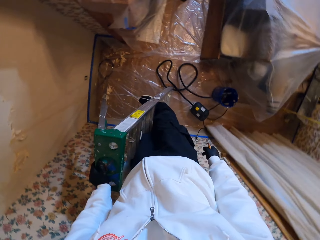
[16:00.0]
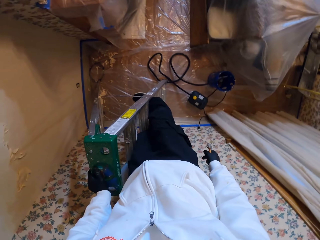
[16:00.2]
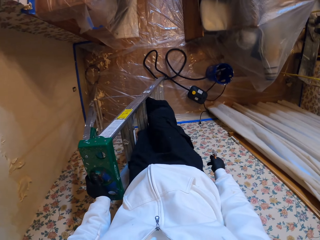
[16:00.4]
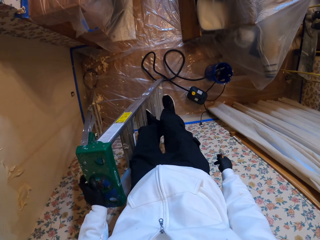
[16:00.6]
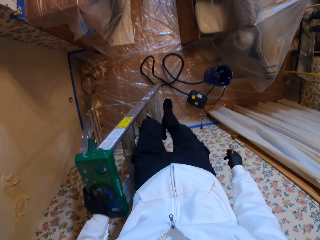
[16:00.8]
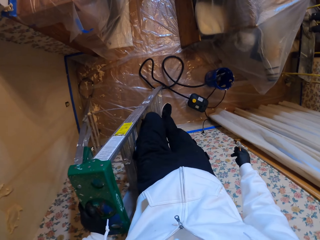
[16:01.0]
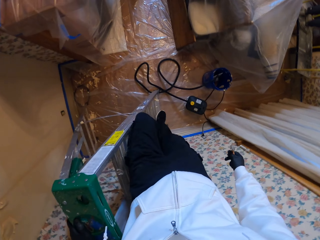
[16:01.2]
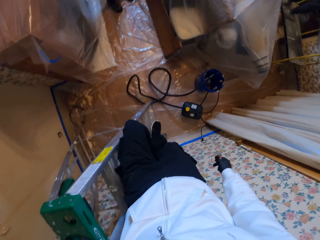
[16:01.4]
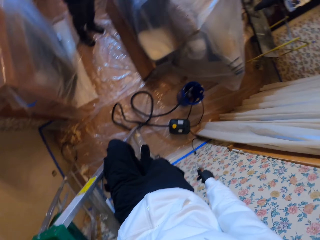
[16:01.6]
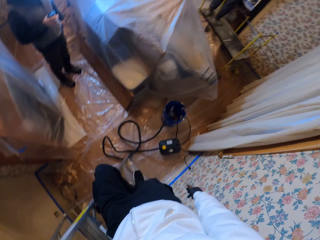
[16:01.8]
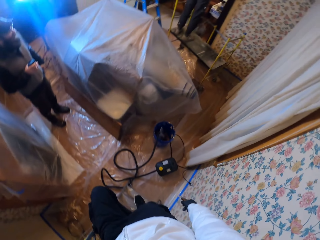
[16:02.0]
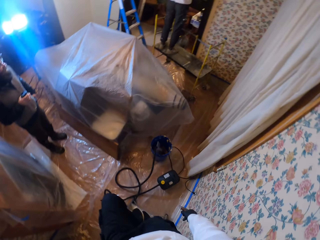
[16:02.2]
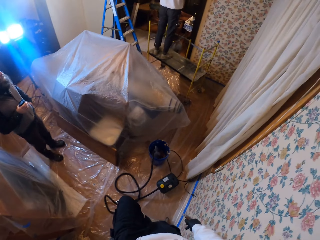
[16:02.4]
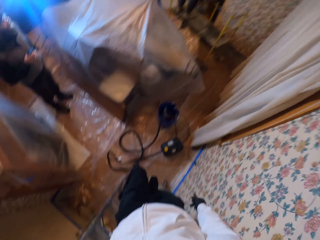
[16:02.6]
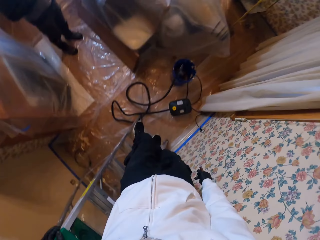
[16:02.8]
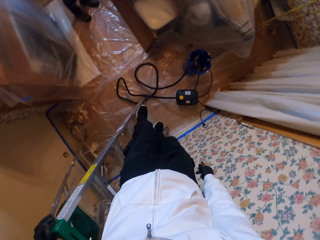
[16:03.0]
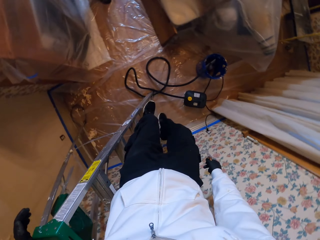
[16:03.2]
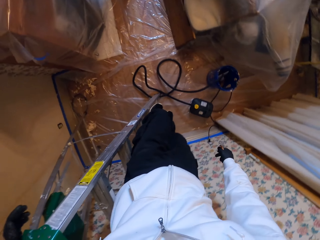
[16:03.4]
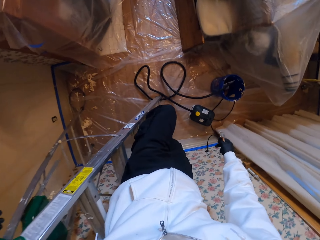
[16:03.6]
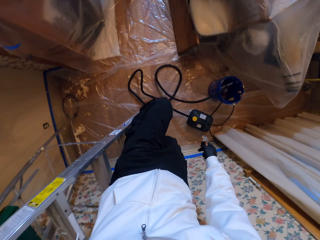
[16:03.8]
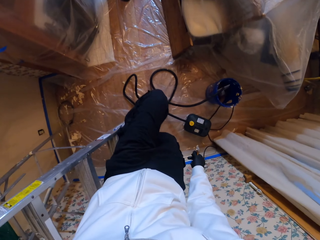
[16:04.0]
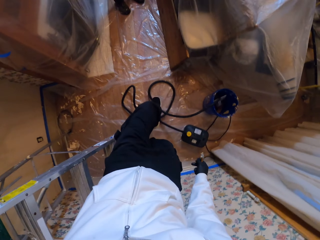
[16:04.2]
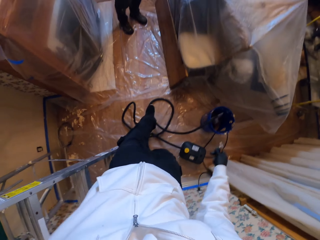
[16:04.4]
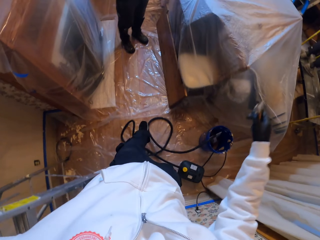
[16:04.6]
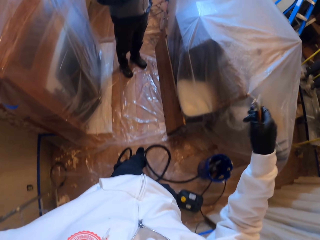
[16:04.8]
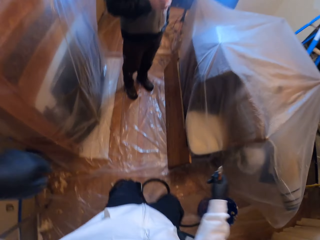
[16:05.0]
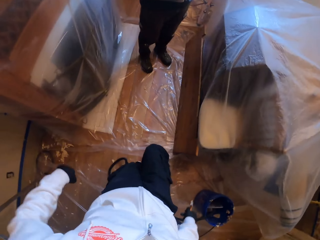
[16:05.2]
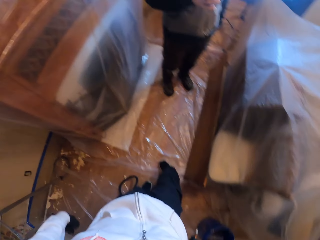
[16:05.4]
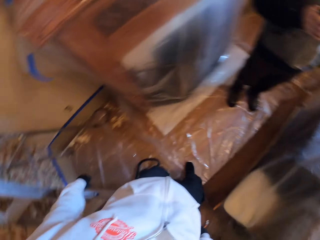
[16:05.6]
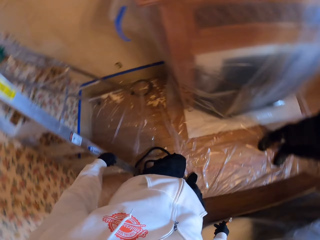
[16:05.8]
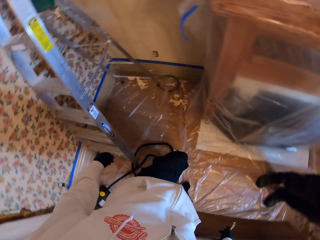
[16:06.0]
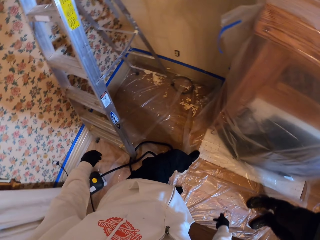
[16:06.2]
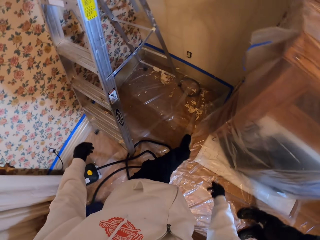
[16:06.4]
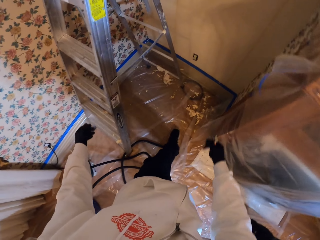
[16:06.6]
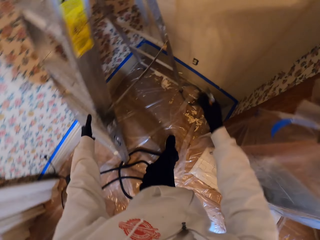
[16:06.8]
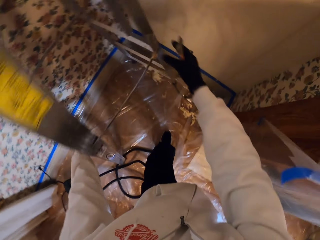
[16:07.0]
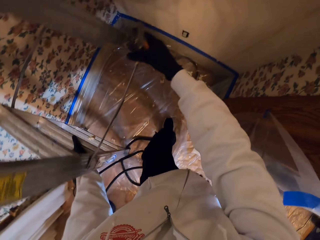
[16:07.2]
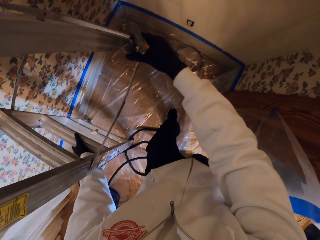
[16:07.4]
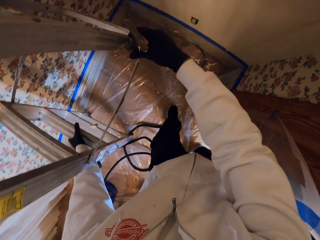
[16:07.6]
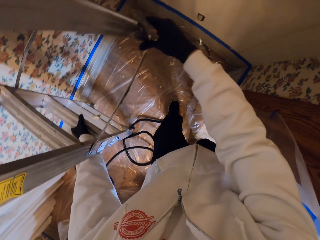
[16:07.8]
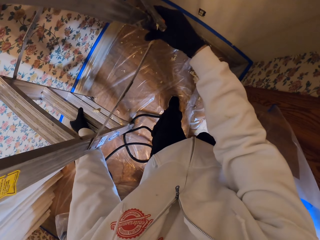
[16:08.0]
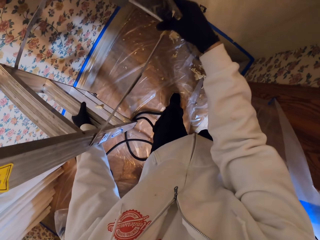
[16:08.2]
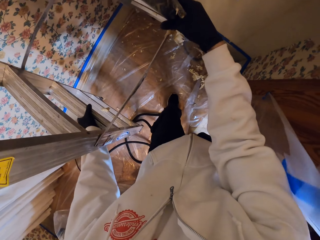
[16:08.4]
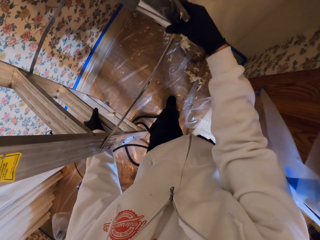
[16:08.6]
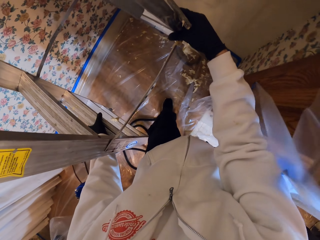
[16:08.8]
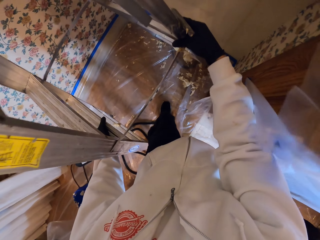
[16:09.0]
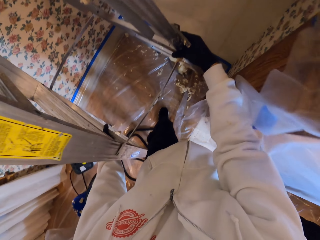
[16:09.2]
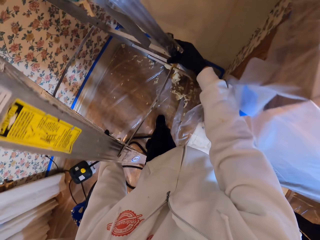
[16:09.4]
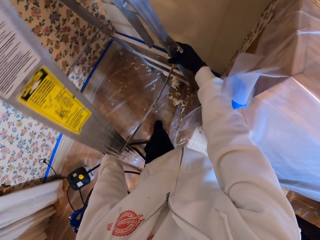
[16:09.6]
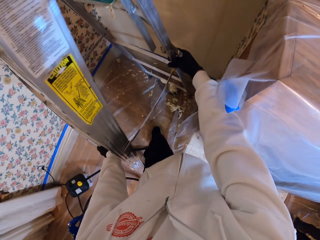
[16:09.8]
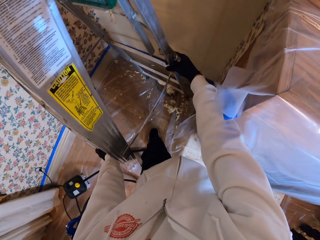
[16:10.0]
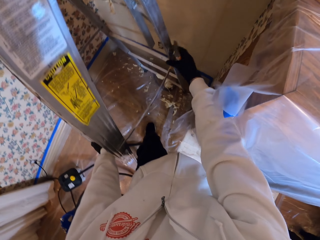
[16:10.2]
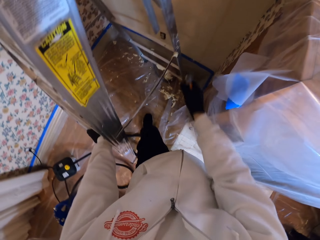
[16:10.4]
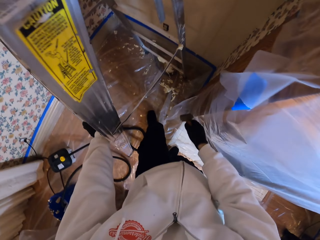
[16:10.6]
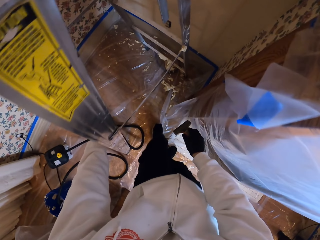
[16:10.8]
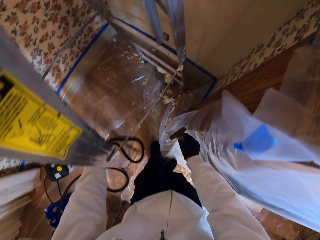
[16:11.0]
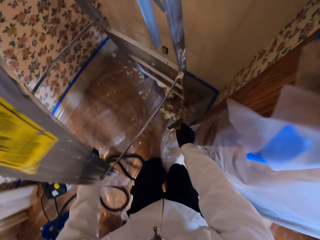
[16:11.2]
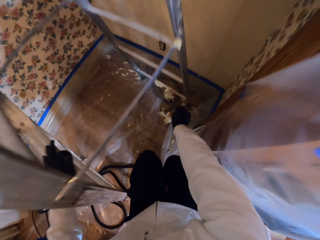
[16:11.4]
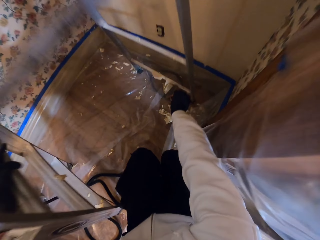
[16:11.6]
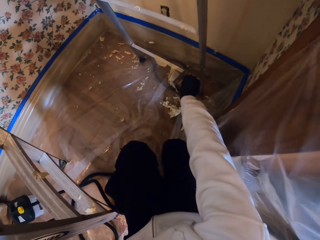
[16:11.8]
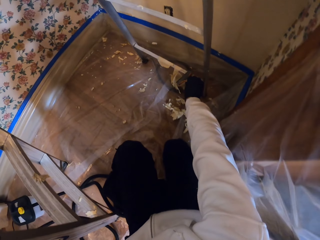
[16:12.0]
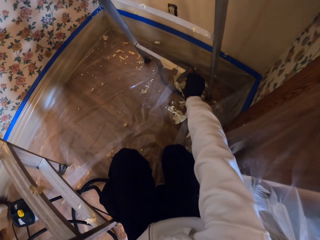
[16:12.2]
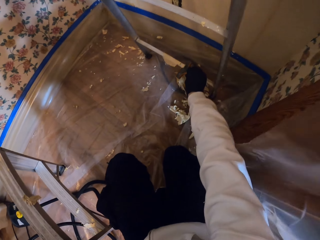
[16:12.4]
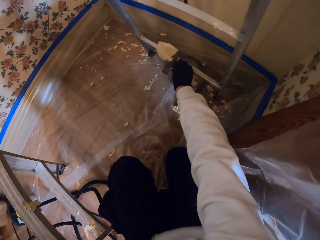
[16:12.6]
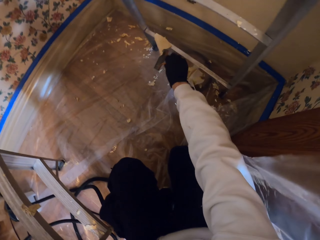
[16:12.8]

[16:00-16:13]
The camera wearer moves down the ladder. They walk around the house. They hold the ladder. They adjust the ladder position.

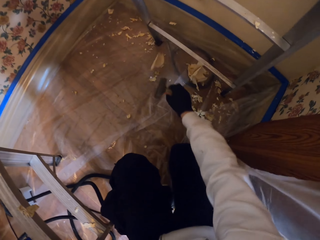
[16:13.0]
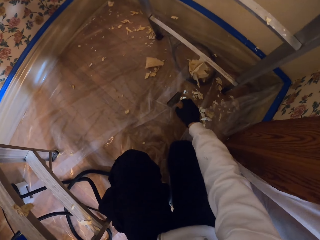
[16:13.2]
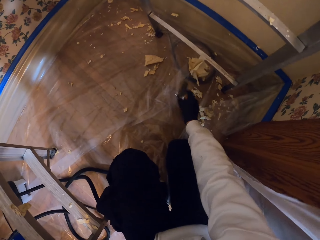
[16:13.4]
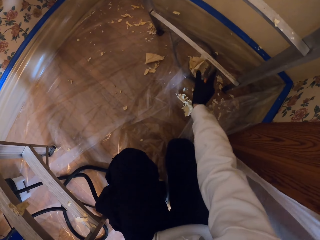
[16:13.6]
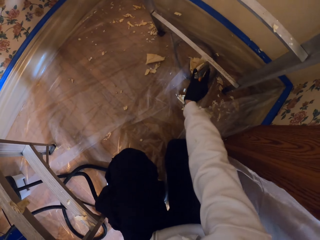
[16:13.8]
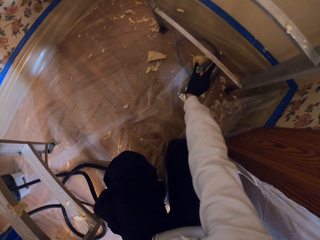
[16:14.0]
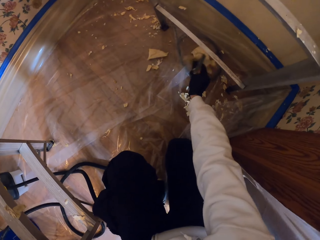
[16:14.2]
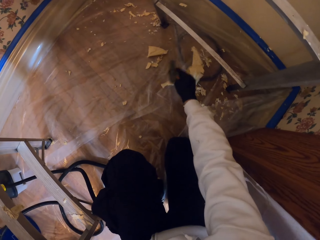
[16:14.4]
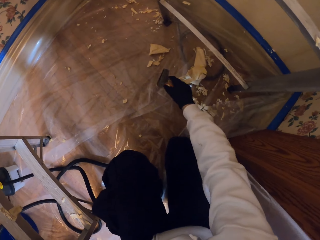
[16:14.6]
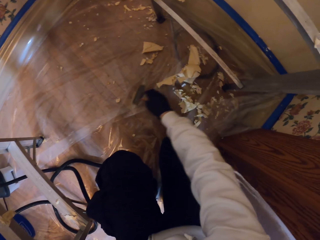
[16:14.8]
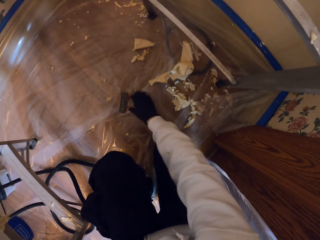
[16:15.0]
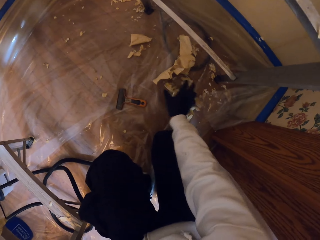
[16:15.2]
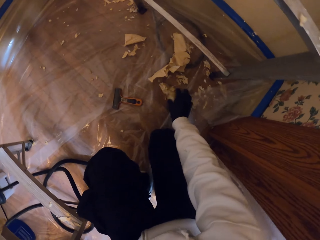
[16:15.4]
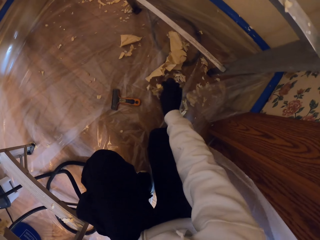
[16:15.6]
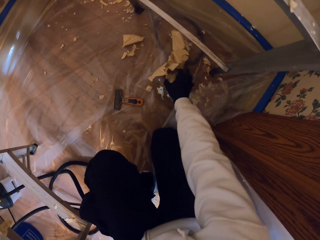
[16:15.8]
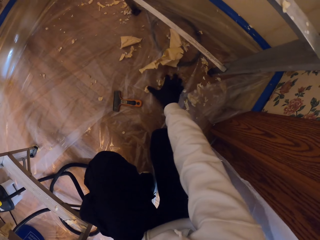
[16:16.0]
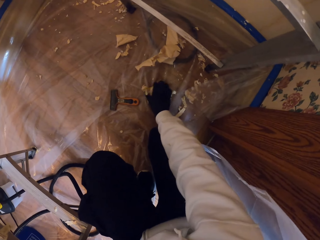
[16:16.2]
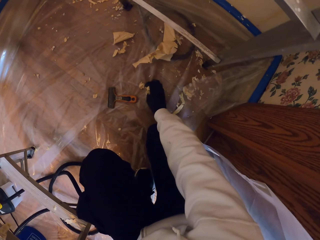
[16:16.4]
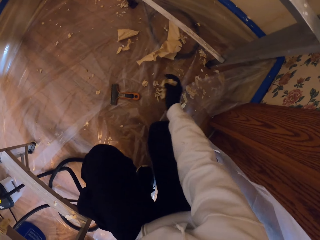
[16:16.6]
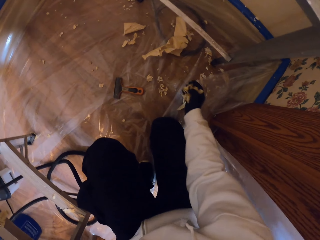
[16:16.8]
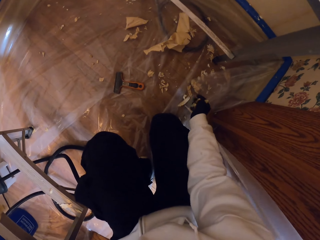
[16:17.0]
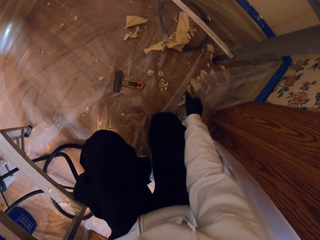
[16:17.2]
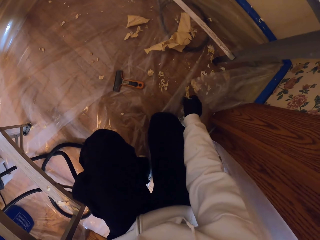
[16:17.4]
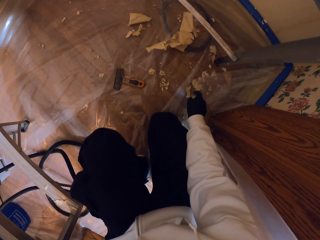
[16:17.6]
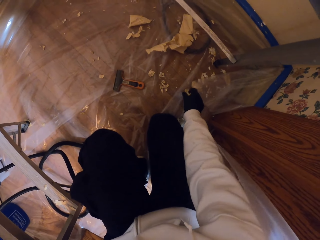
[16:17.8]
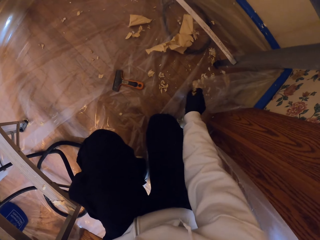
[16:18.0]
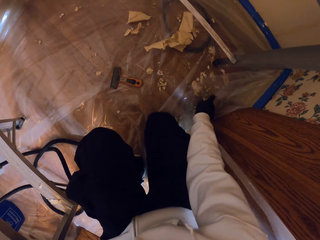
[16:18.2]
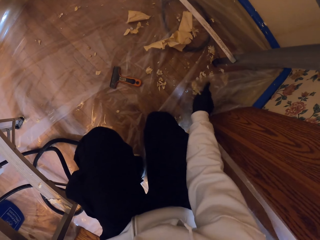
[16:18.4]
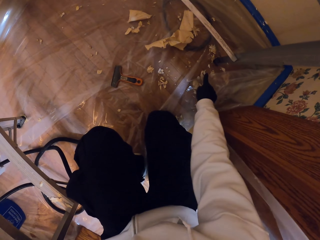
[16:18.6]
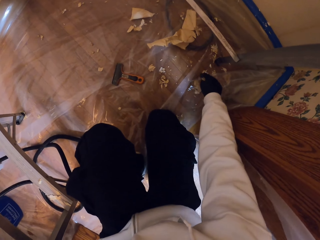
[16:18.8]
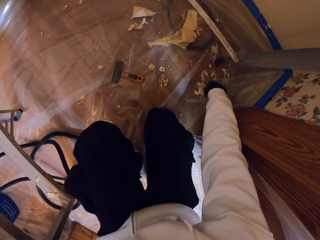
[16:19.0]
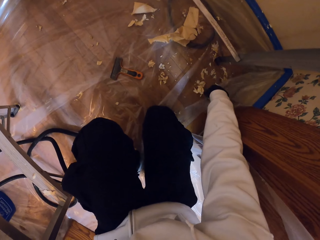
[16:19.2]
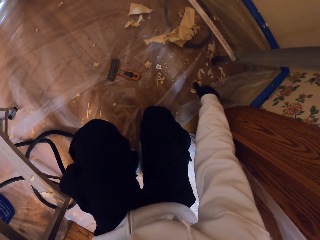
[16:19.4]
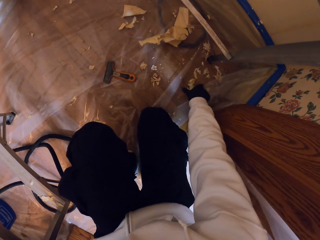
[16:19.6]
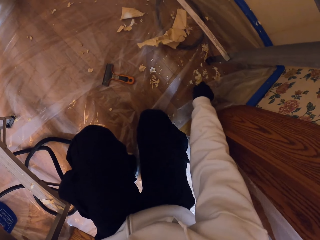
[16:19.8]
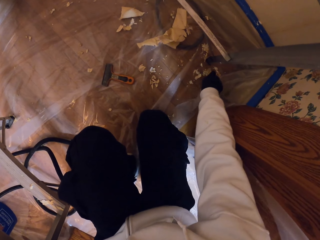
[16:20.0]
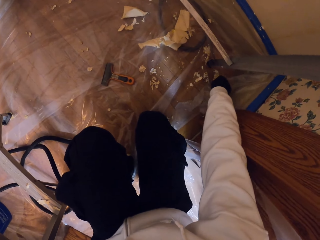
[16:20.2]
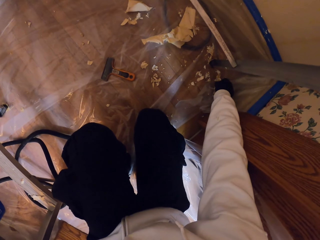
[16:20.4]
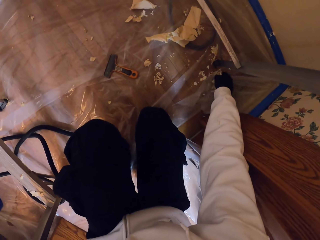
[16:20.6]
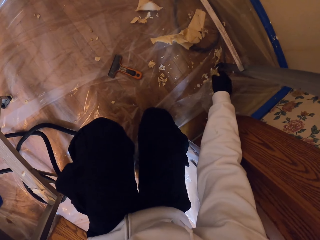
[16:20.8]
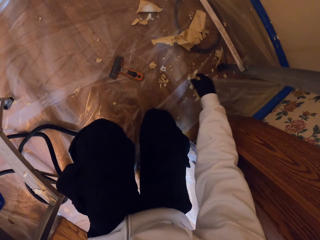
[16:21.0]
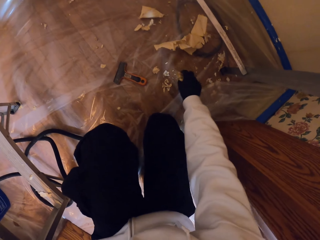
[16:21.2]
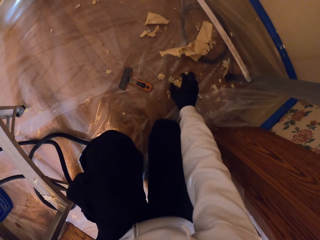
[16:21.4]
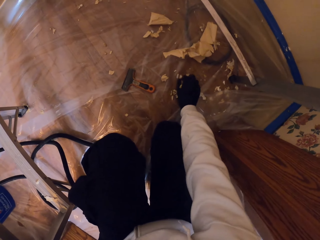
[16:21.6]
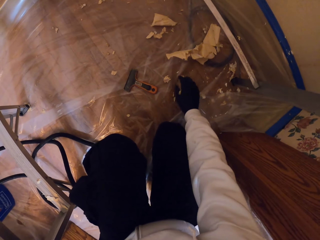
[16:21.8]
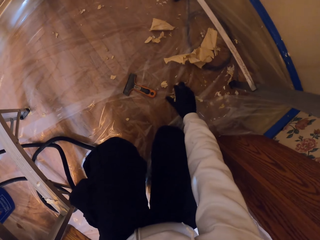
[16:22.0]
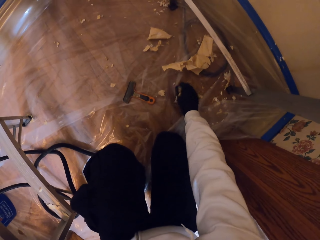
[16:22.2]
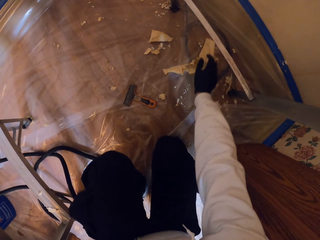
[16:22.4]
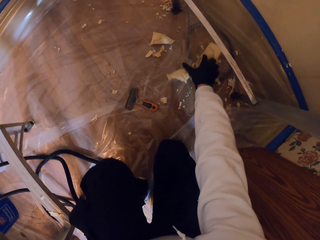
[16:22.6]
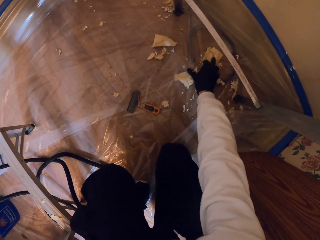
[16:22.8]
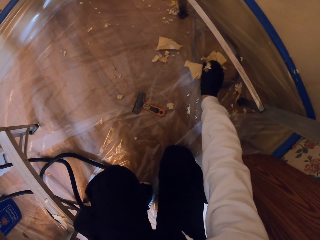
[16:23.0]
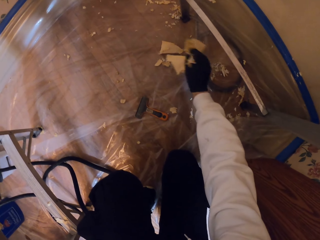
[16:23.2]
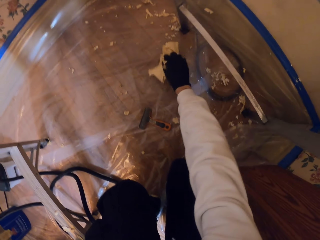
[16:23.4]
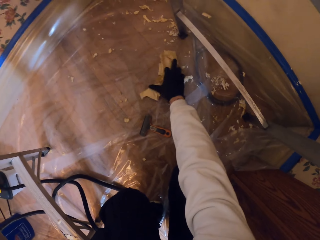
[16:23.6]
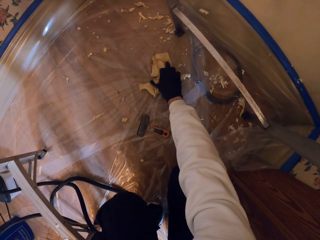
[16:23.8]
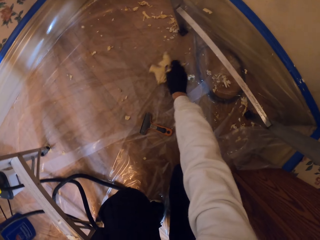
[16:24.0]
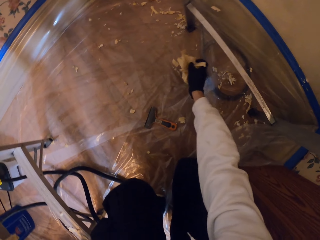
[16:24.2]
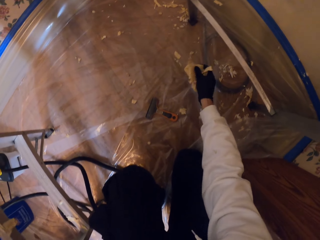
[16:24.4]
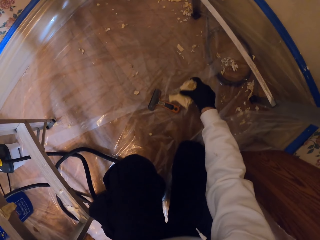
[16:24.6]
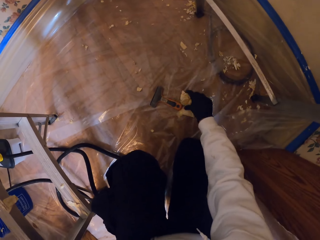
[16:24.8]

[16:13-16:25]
The camera wearer removes adhesives on the ladder with the scraper. They collect litter from the floor. They pick up the adhesives with the right hand.
